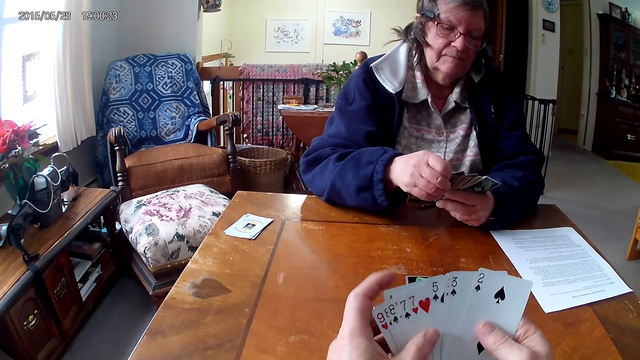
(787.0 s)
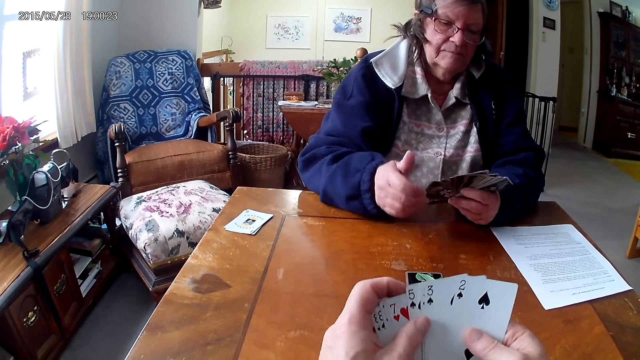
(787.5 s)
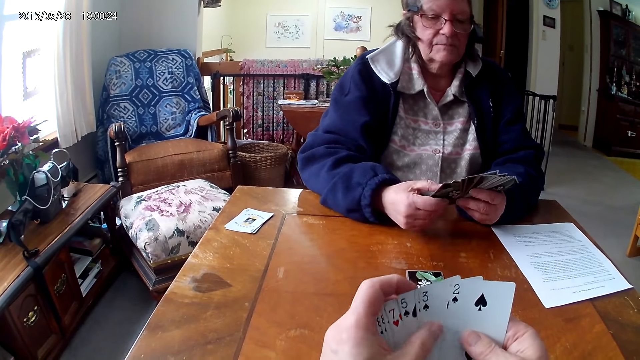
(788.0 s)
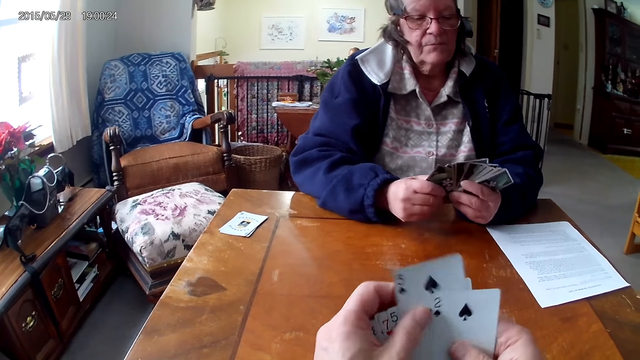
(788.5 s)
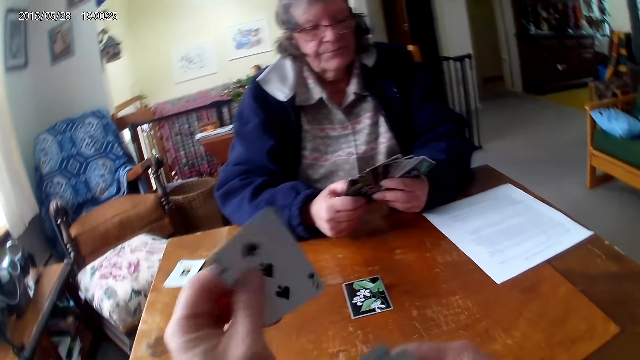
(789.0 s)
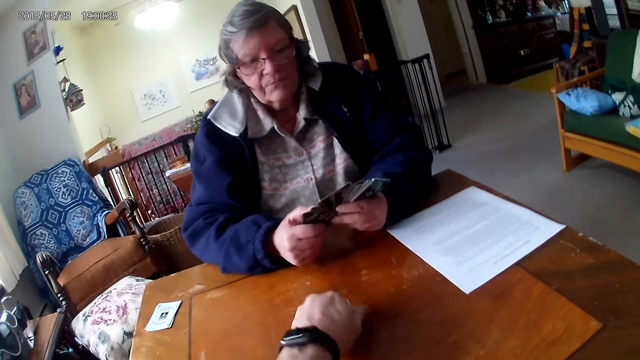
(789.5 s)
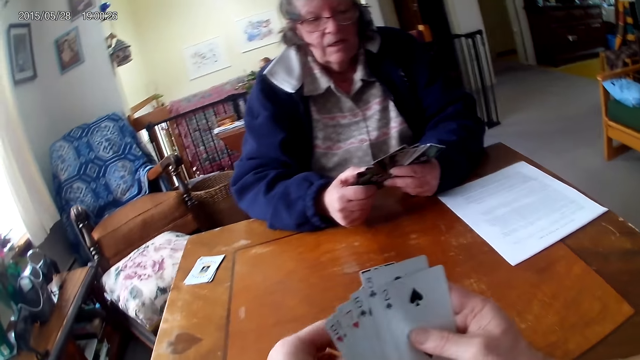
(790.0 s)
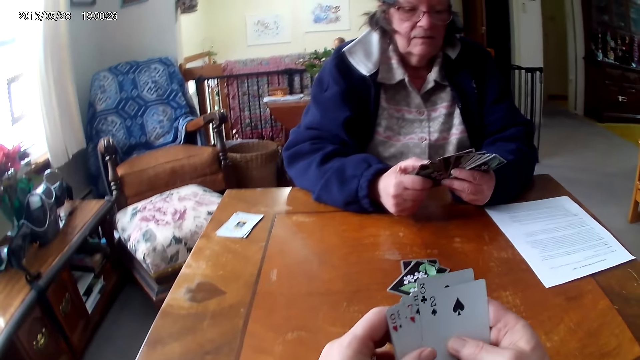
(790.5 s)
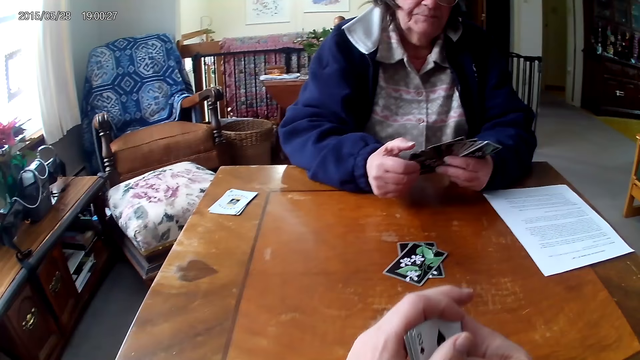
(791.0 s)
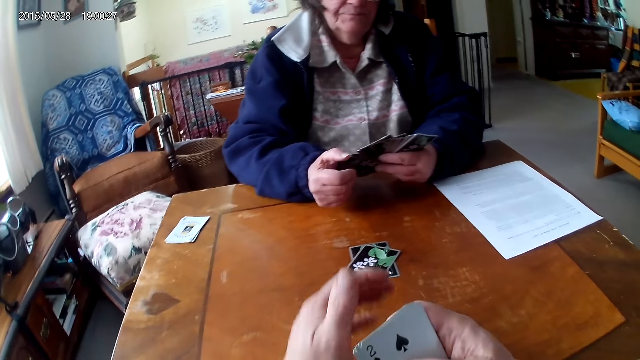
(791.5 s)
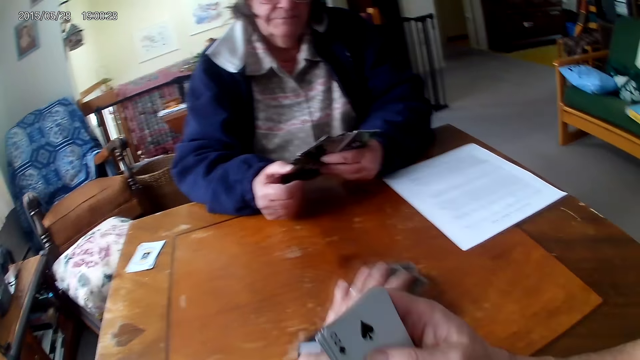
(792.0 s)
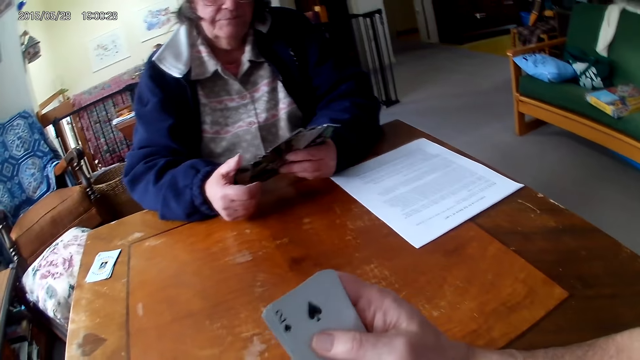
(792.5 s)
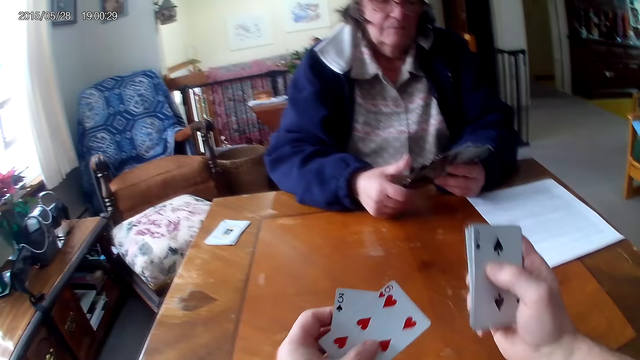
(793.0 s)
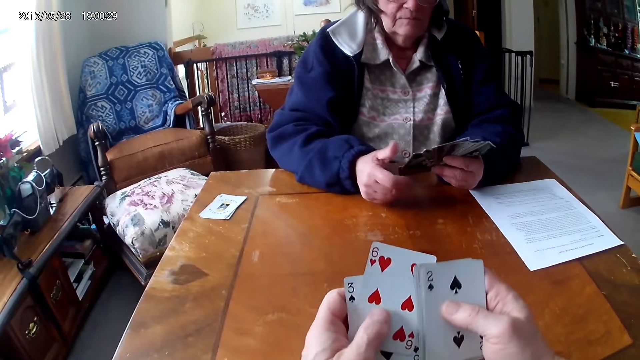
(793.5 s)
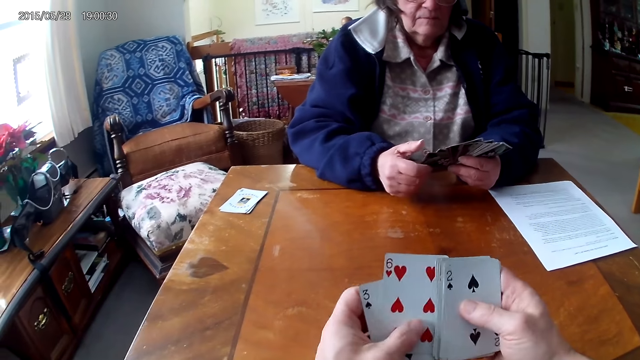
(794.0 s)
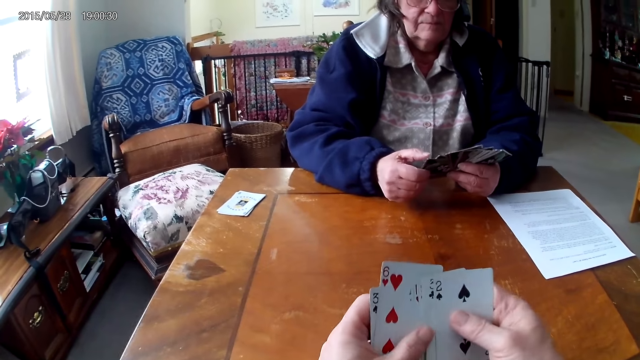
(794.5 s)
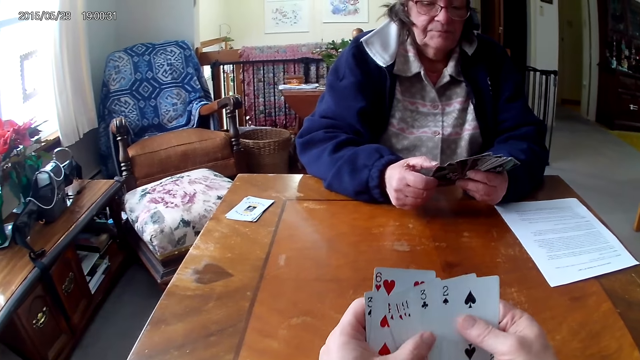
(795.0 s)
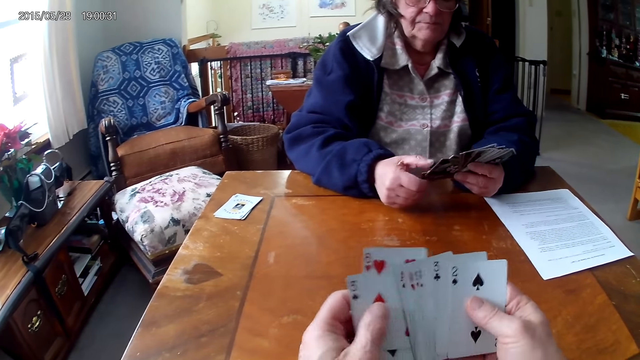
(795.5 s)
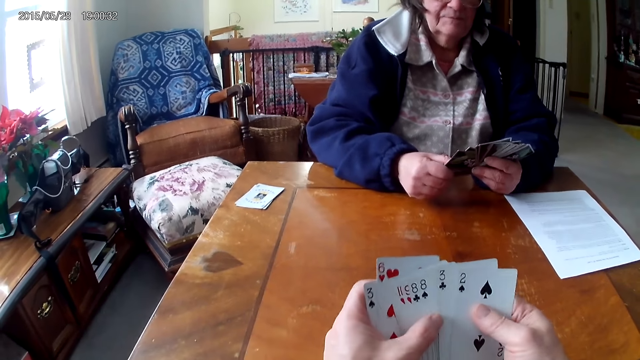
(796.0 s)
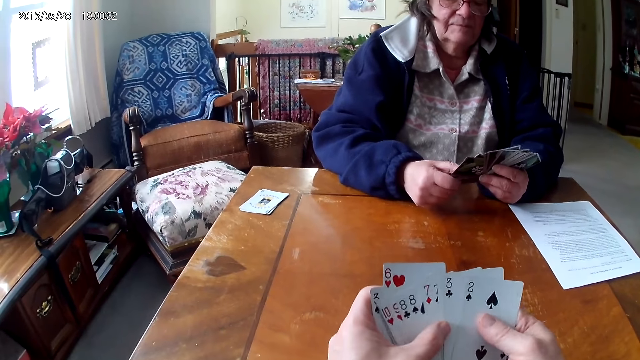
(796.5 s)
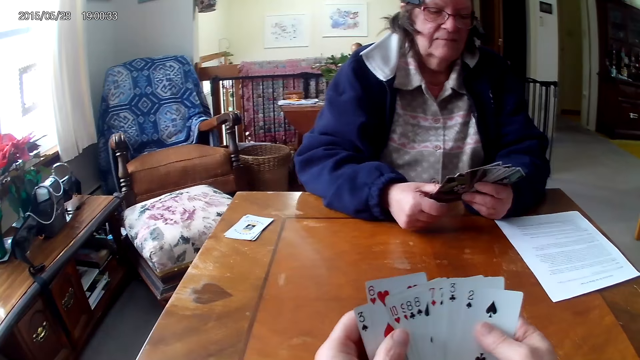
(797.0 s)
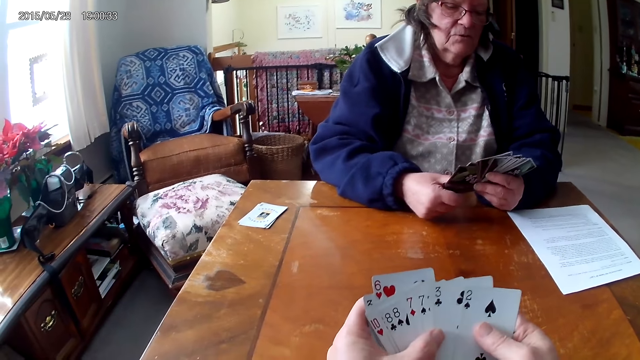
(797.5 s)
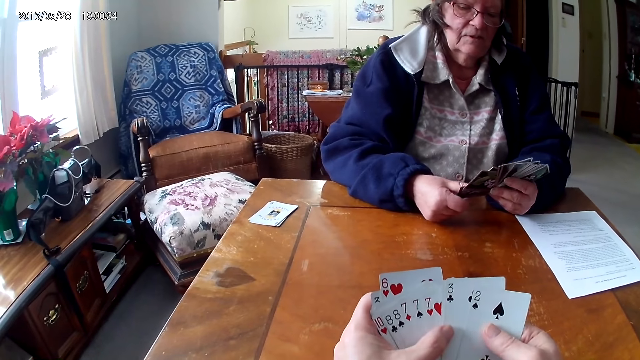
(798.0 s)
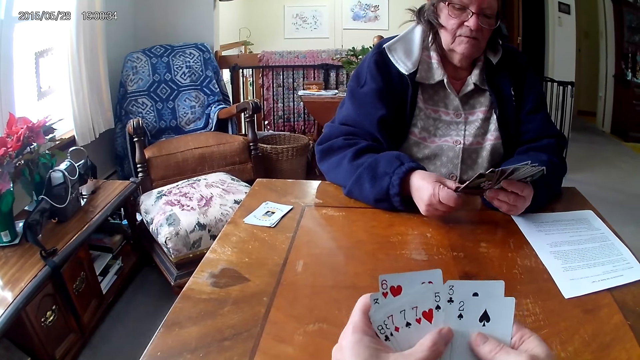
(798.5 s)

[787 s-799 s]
The camera wearer puts a card on the table. They arrange cards.

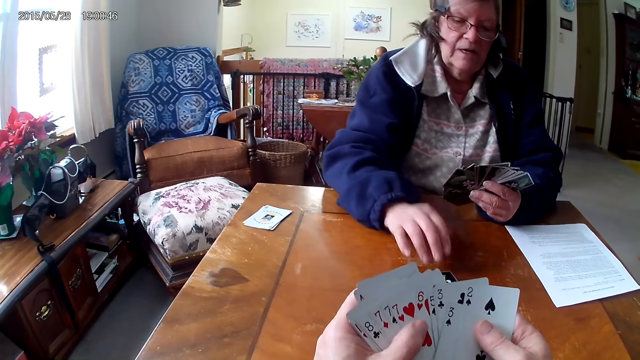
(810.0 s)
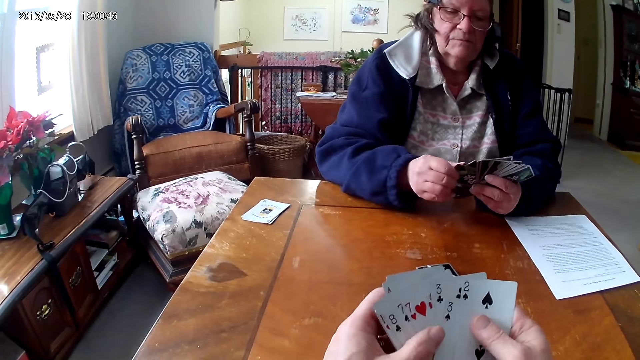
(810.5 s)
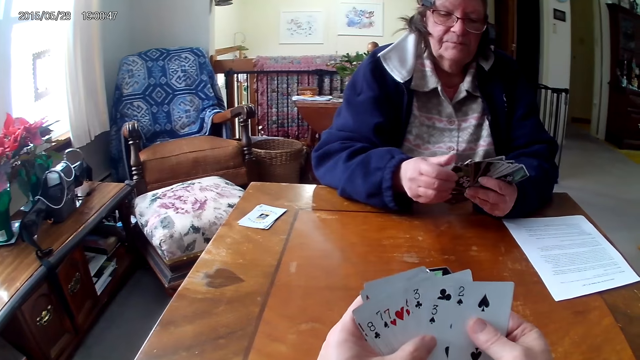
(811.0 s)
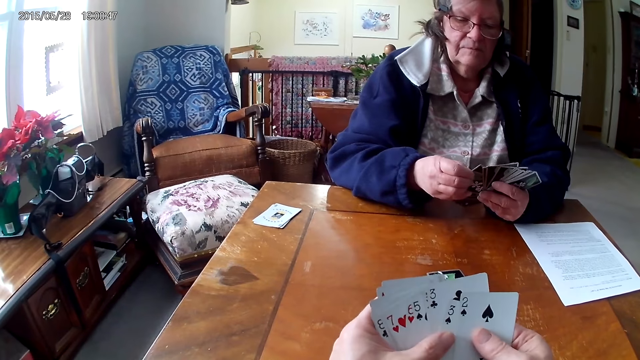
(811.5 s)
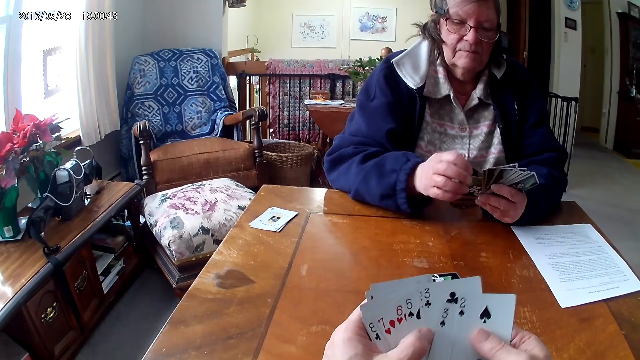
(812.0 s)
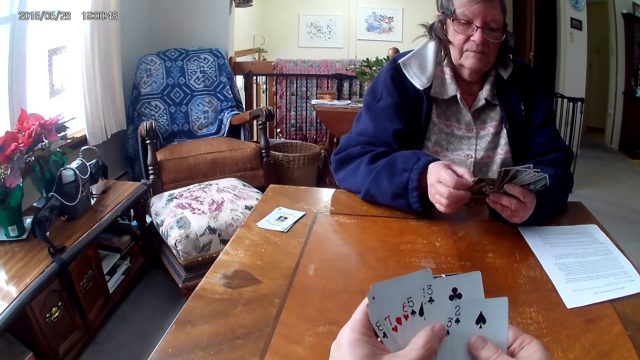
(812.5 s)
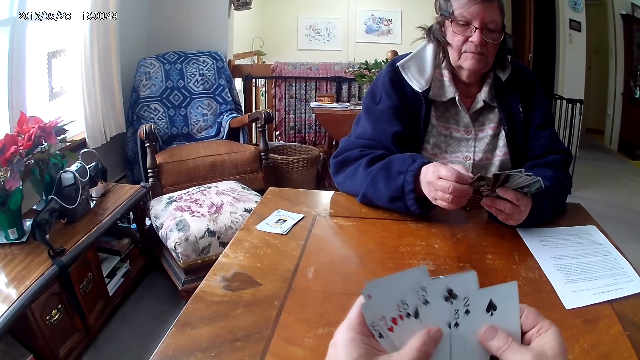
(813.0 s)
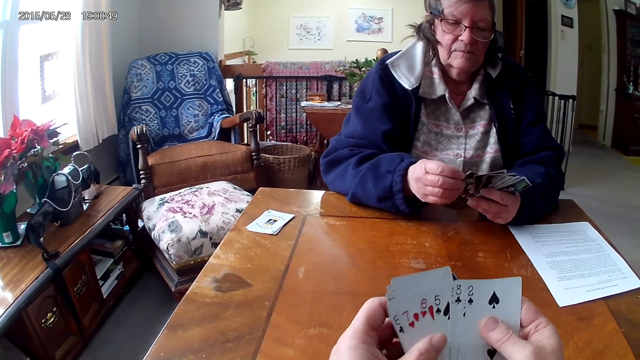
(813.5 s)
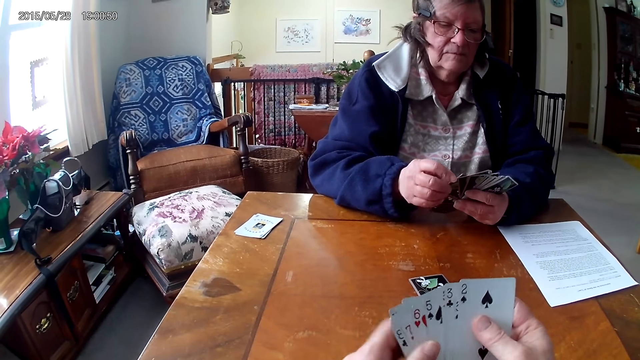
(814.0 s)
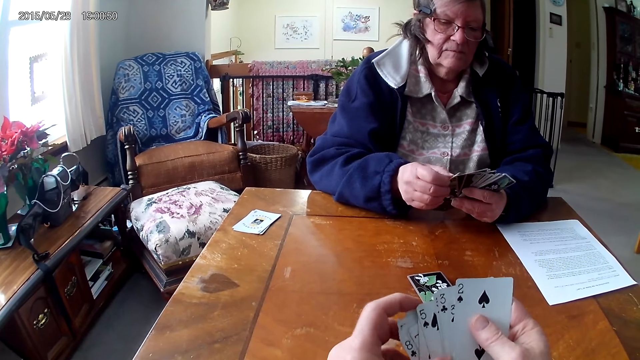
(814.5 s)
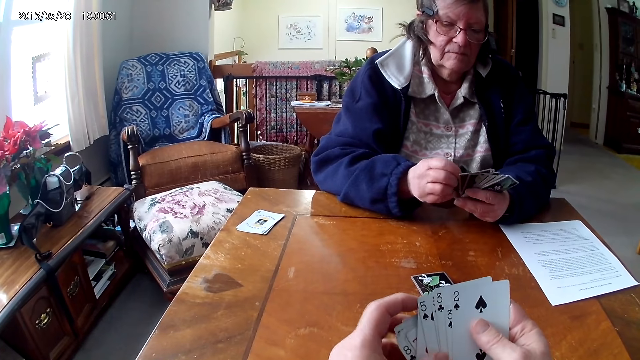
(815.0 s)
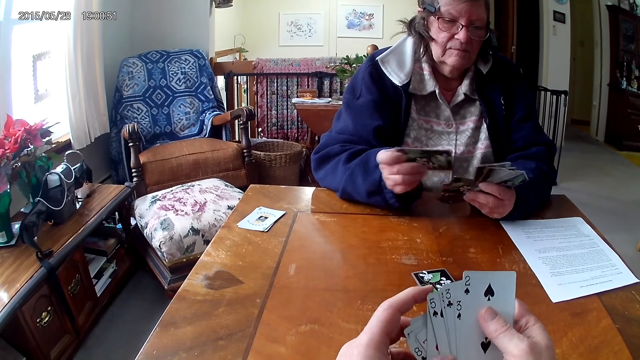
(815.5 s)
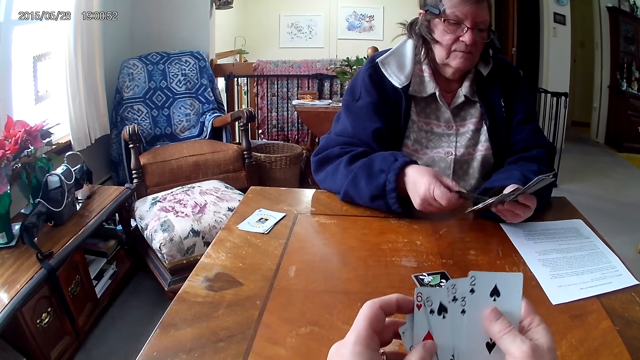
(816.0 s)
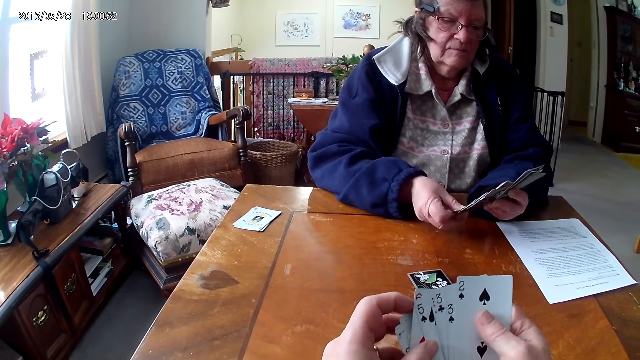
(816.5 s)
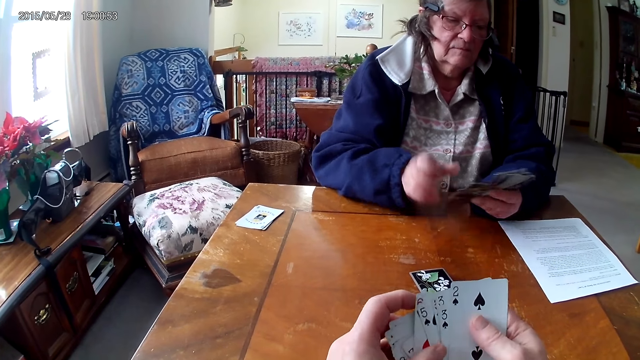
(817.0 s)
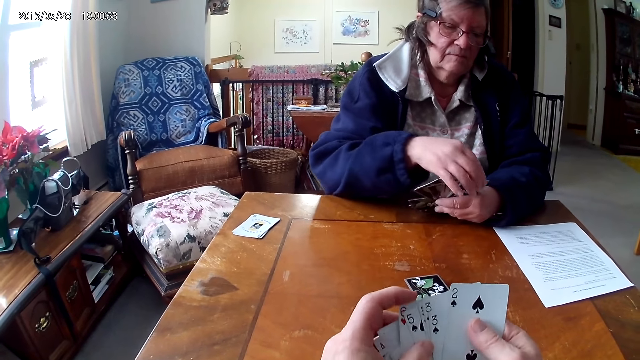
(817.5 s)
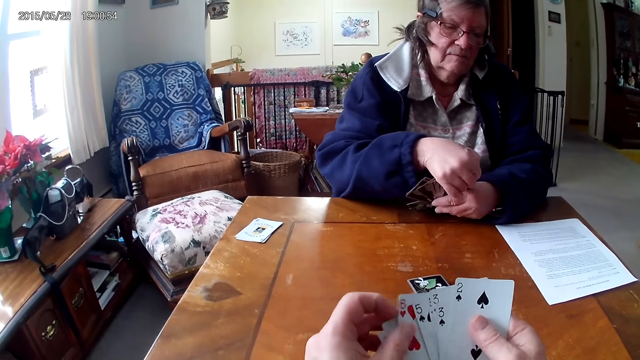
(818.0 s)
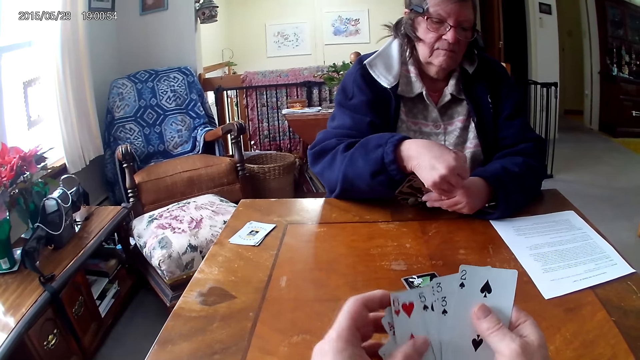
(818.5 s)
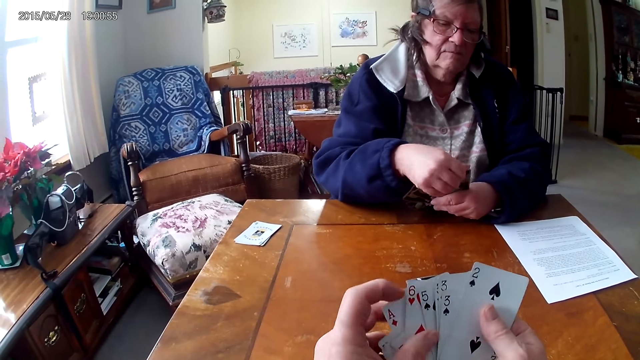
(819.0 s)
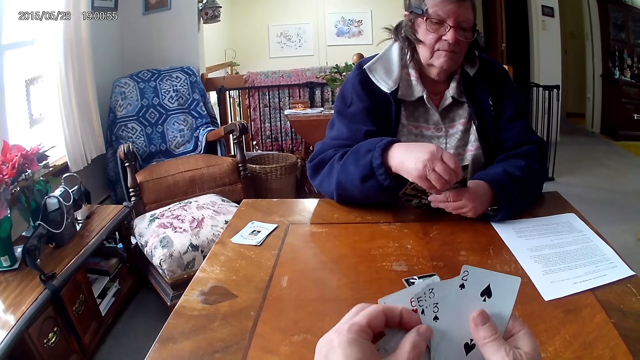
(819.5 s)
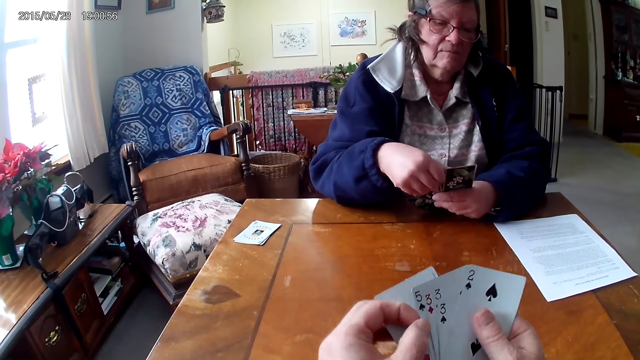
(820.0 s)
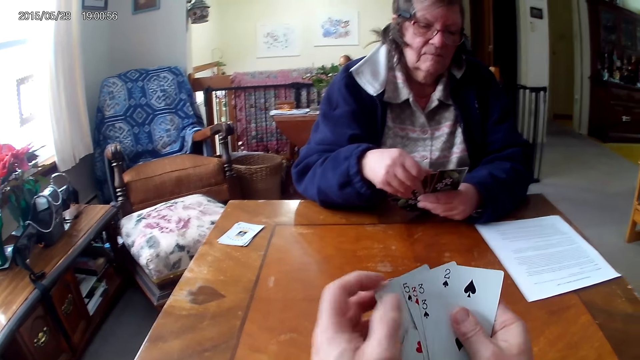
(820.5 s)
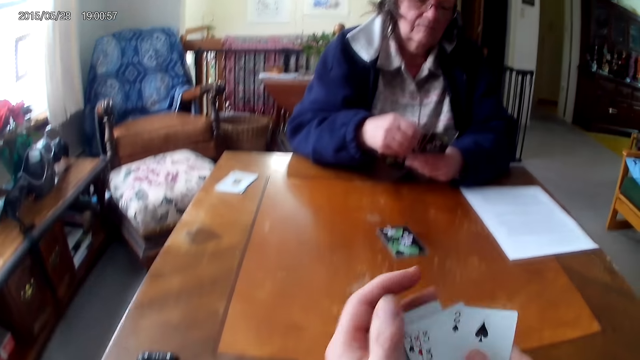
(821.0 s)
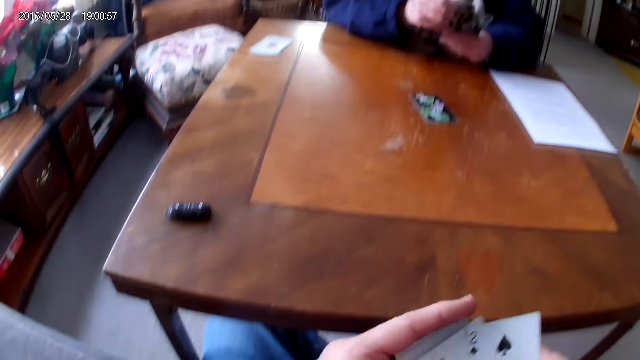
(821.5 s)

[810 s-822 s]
A person puts a card on the table. The camera wearer arranges cards.
